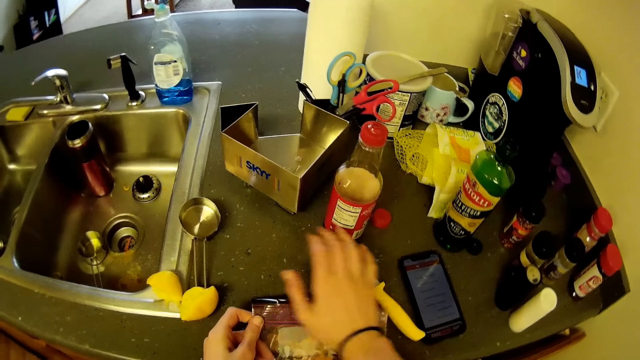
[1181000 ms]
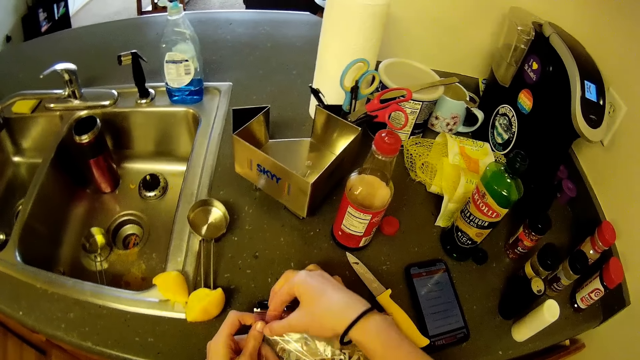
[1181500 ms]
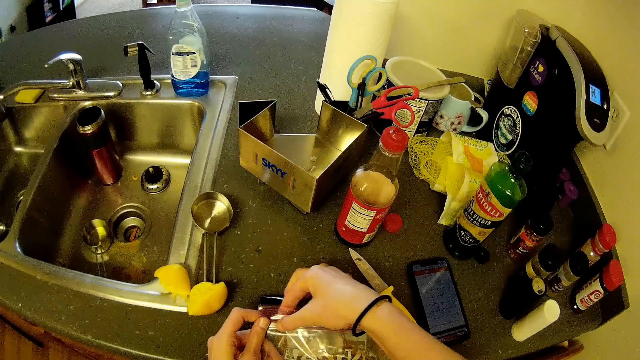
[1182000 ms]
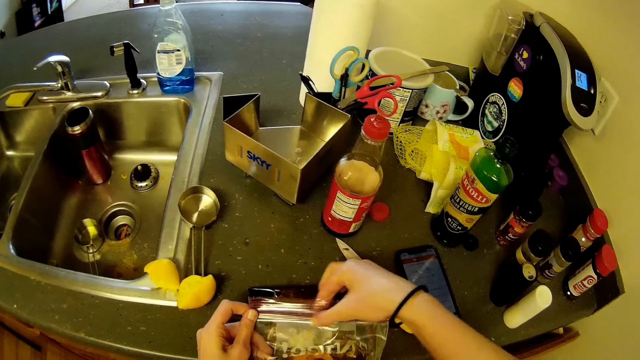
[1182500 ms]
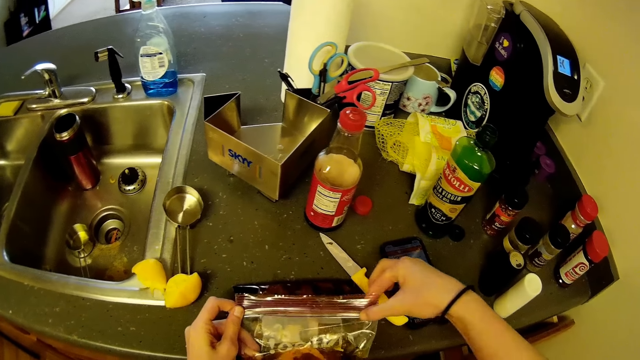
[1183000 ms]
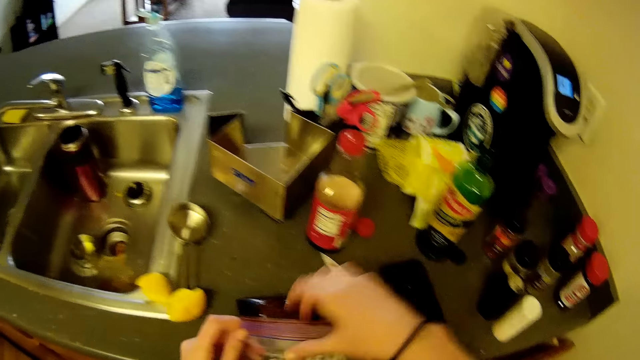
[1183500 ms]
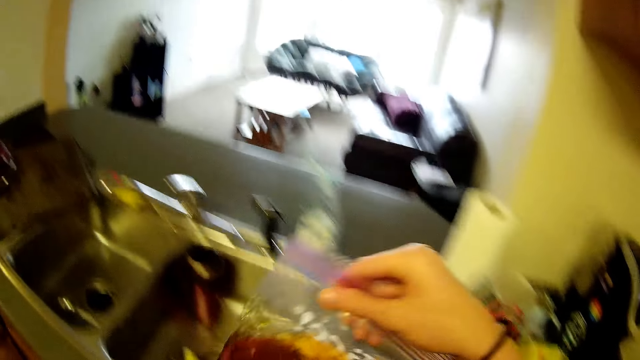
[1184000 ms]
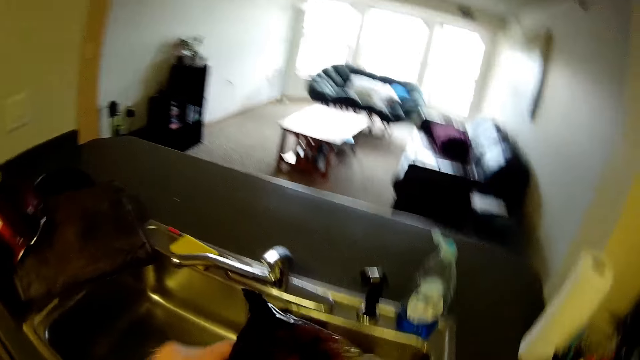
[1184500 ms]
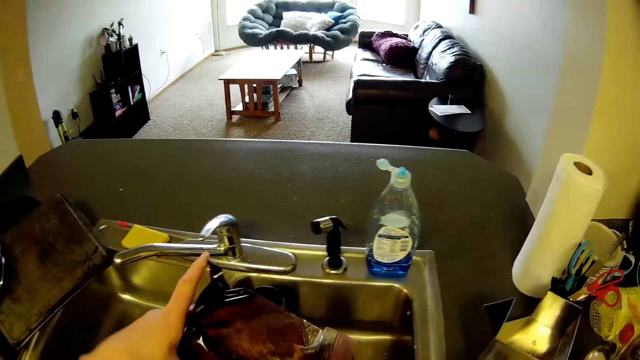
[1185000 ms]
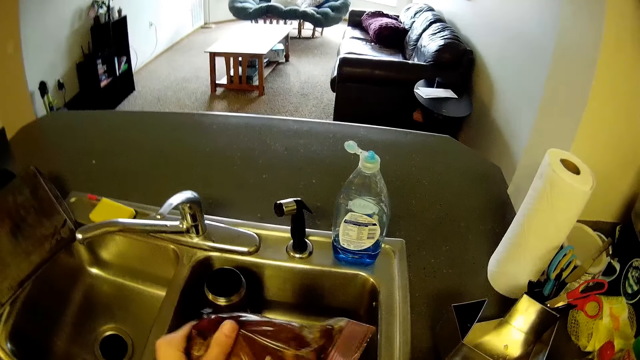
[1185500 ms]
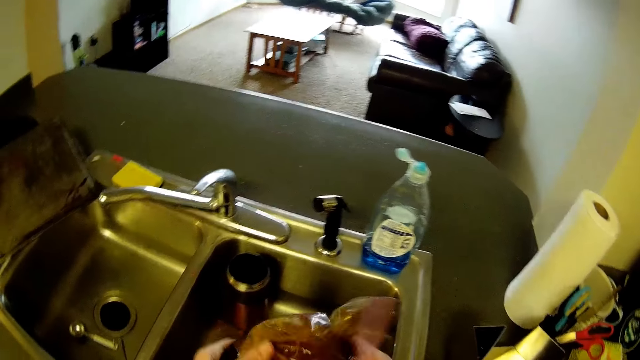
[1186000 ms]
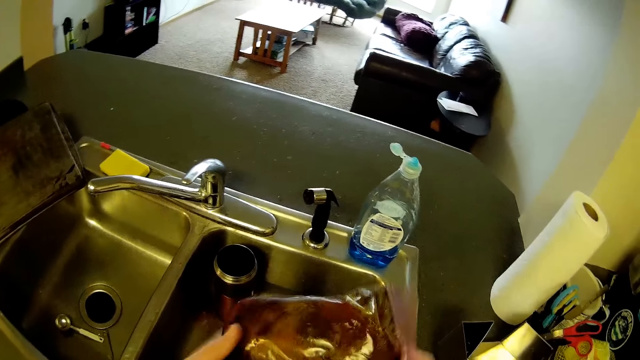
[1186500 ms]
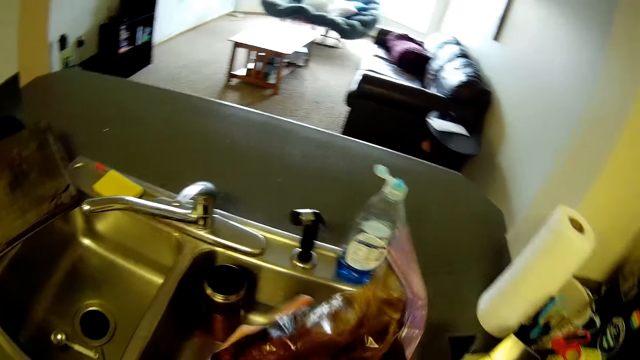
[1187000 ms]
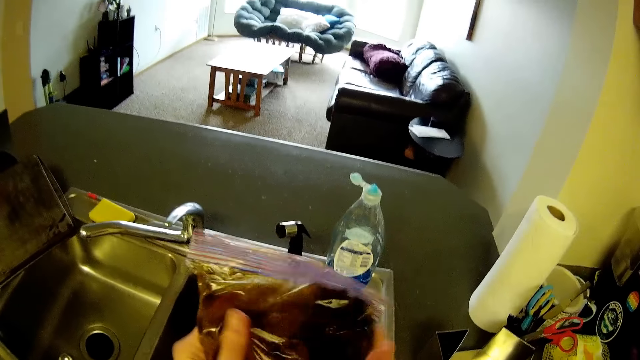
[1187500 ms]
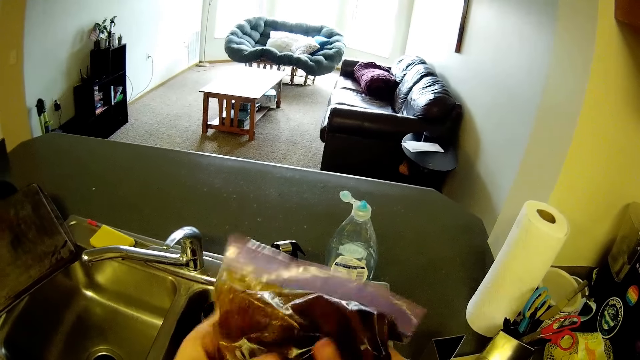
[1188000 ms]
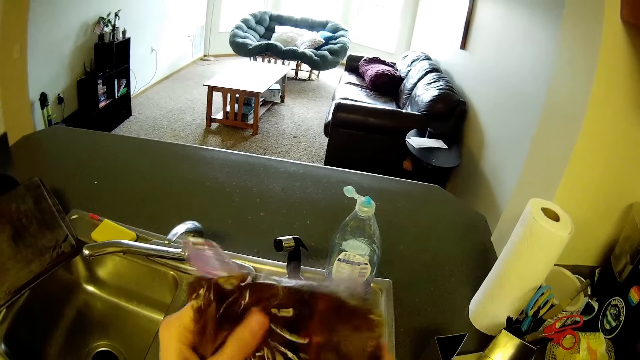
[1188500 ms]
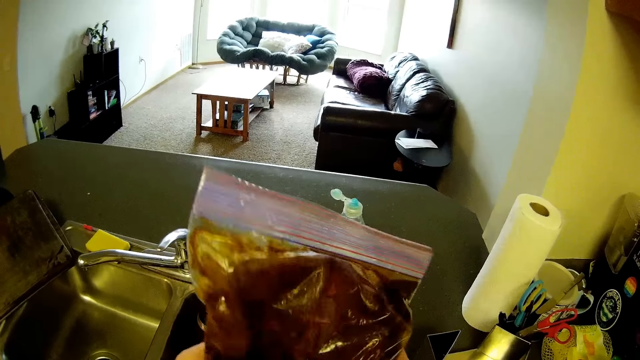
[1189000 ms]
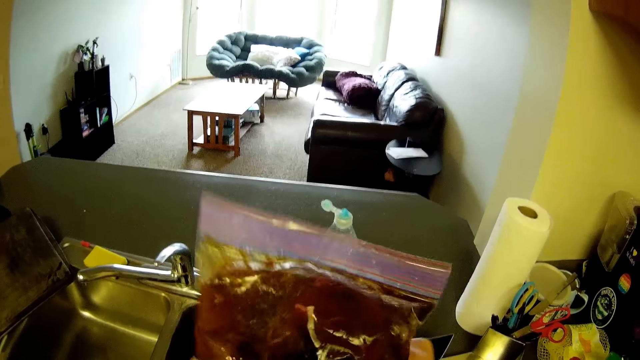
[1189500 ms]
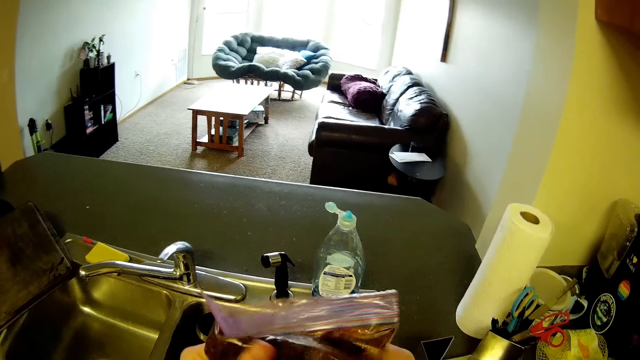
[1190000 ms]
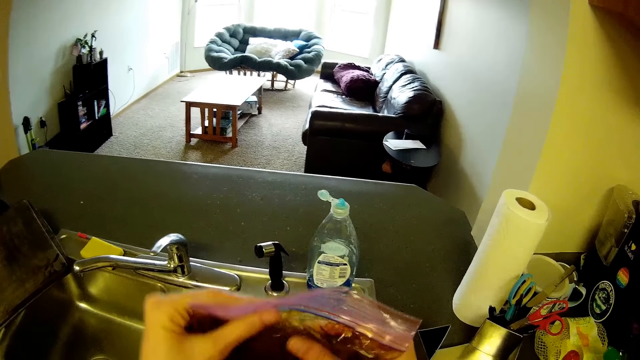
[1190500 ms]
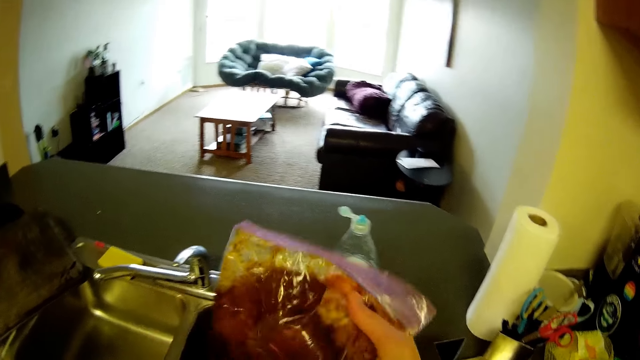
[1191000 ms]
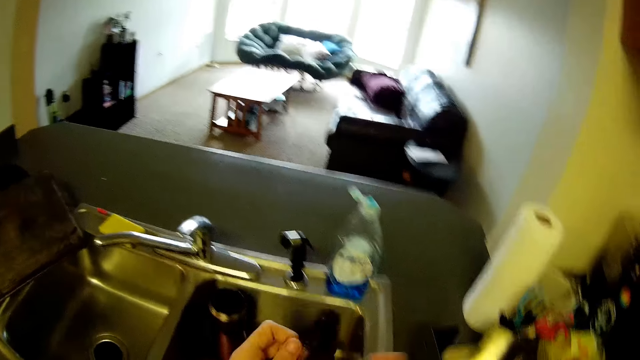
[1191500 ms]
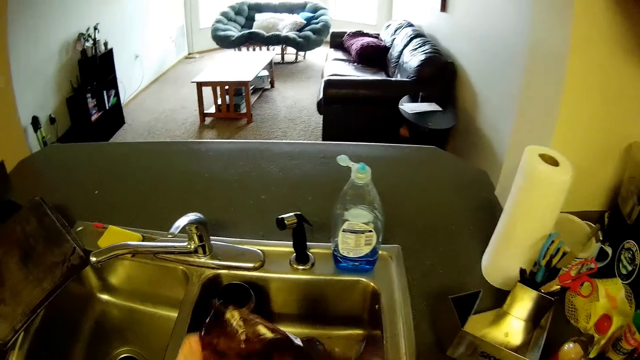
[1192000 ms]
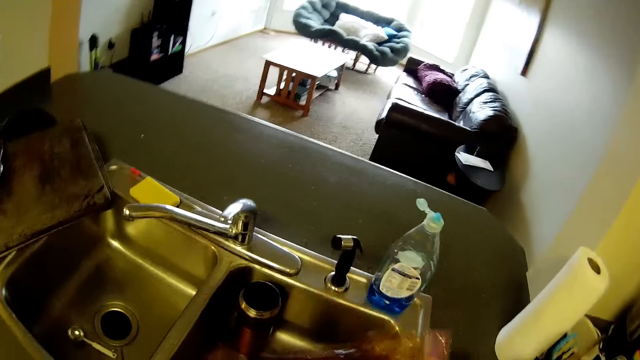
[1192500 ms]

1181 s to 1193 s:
The camera wearer closes the silicone storage bag or zipper bag. He holds the silicone storage bag. He mixes the content of the zipper bag with his hands. He holds the silicone storage bag and mixes the spices in the silicone storage bag.

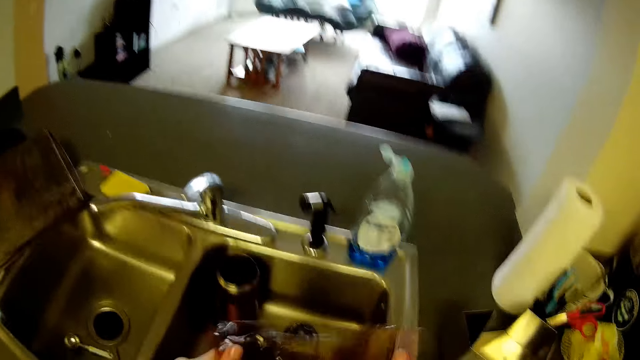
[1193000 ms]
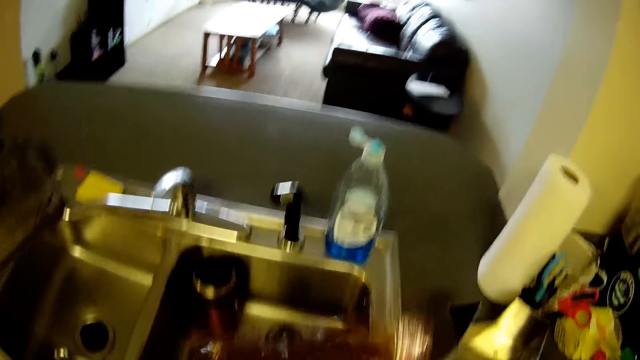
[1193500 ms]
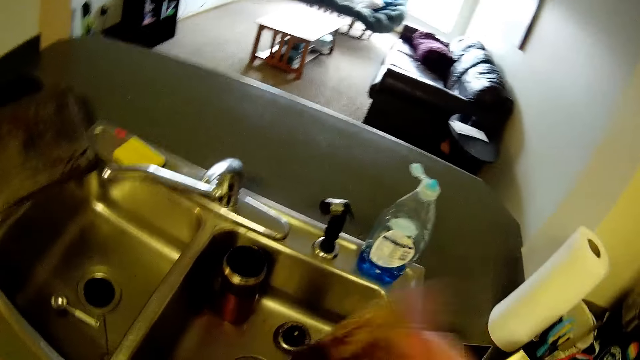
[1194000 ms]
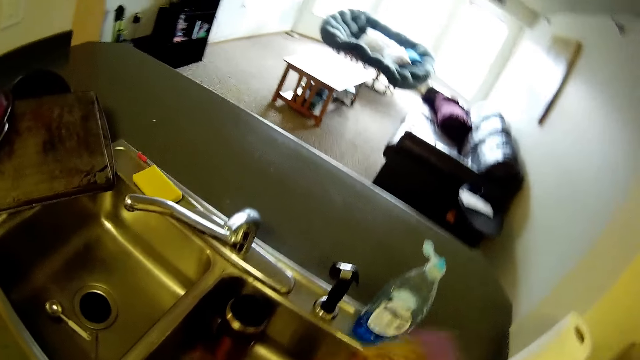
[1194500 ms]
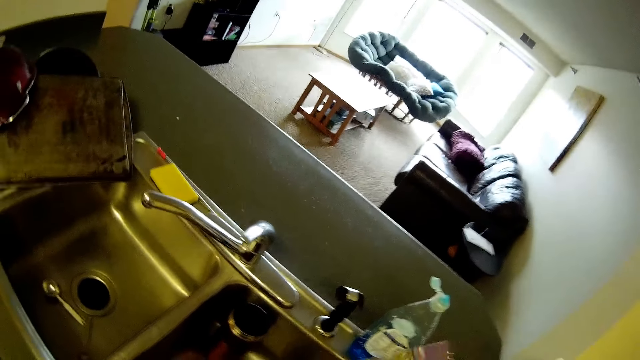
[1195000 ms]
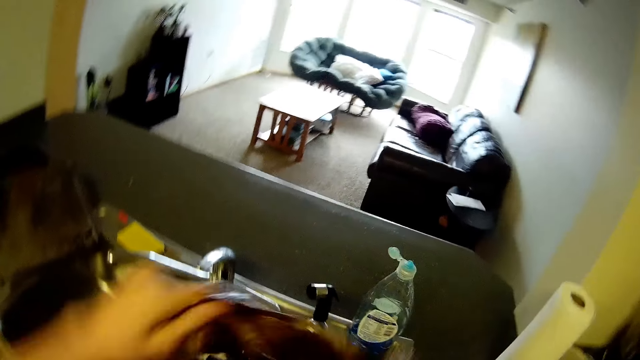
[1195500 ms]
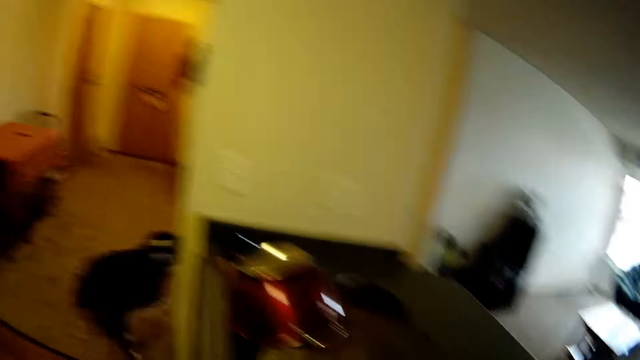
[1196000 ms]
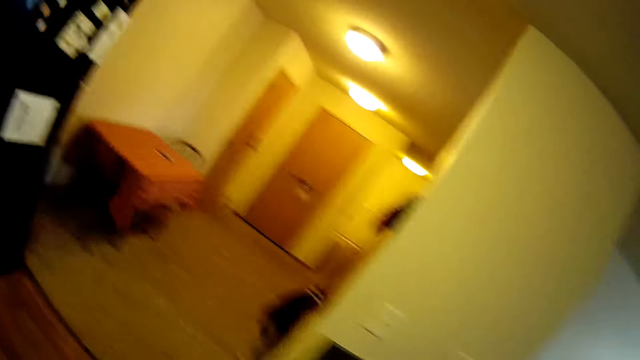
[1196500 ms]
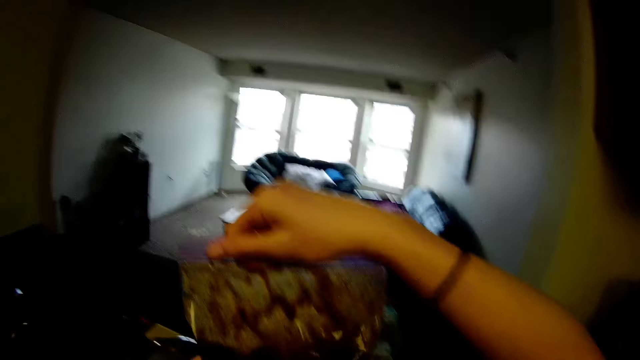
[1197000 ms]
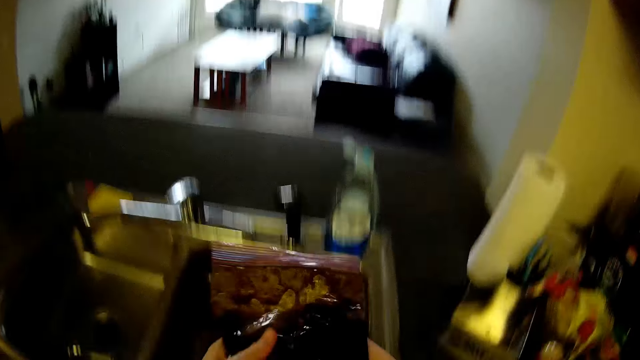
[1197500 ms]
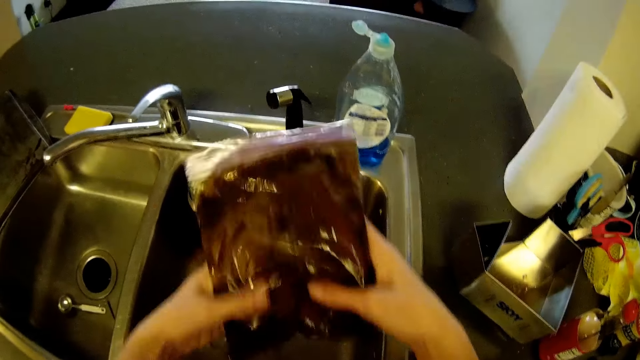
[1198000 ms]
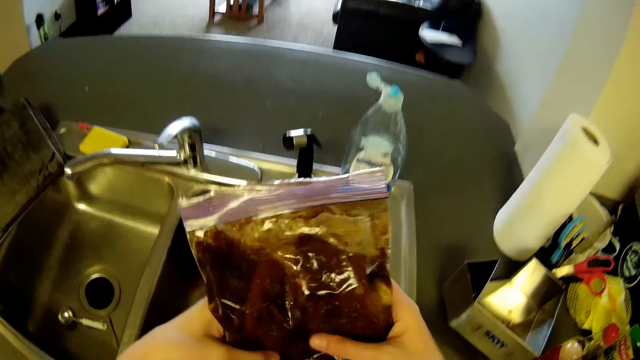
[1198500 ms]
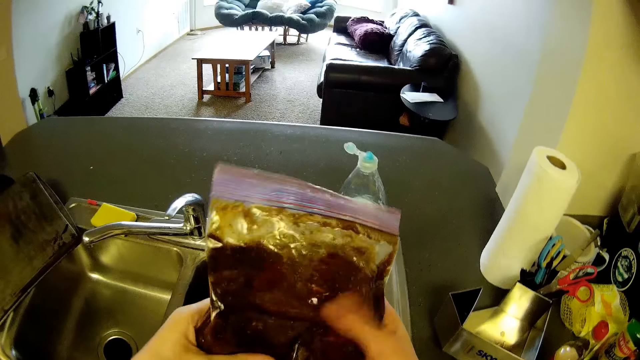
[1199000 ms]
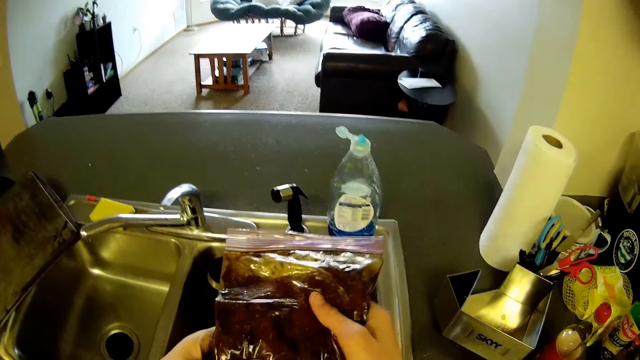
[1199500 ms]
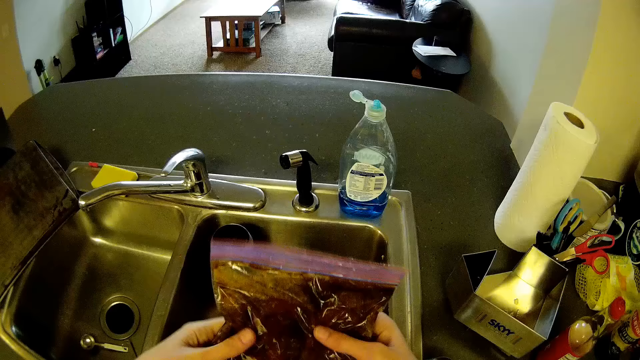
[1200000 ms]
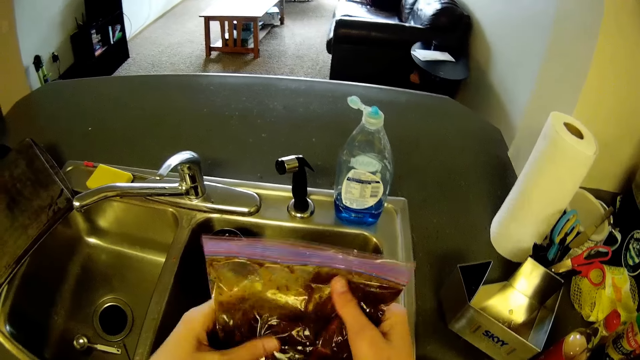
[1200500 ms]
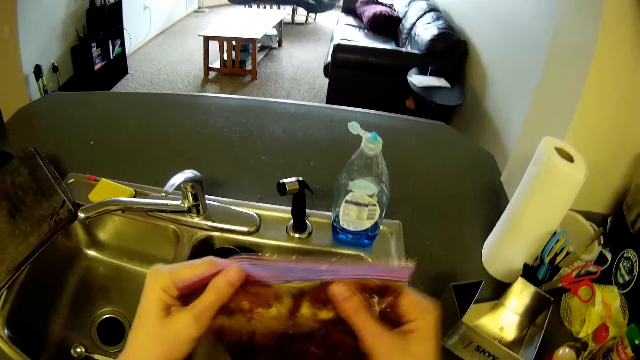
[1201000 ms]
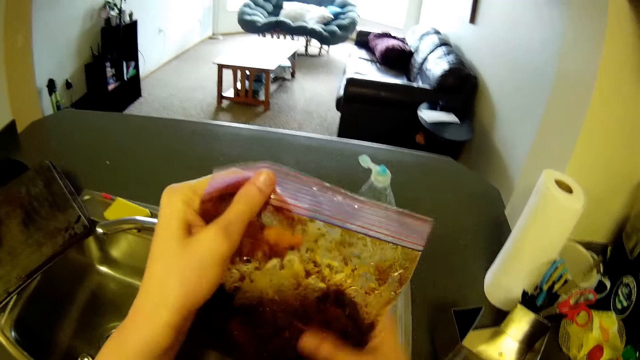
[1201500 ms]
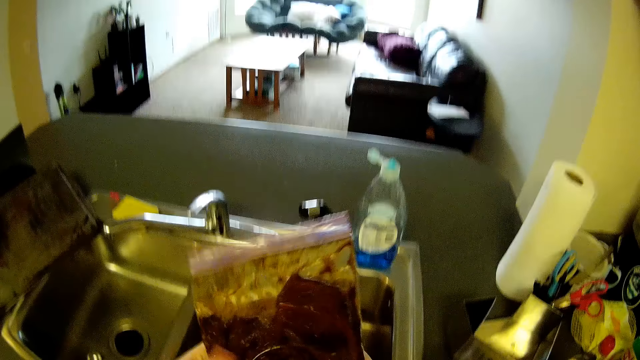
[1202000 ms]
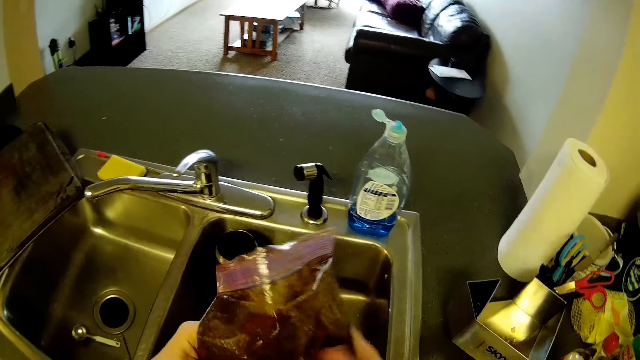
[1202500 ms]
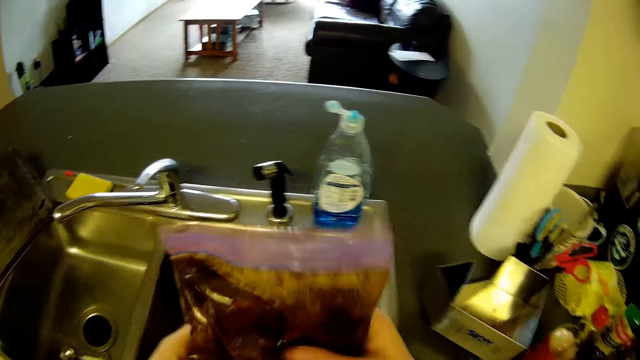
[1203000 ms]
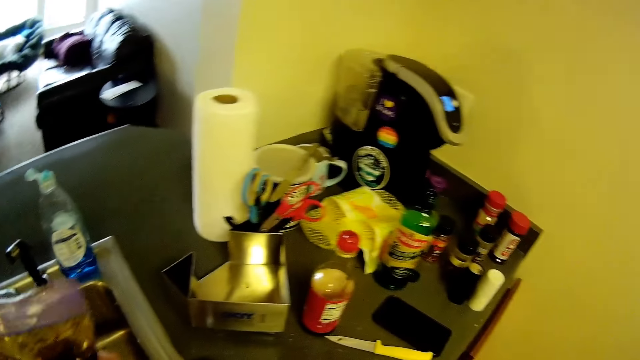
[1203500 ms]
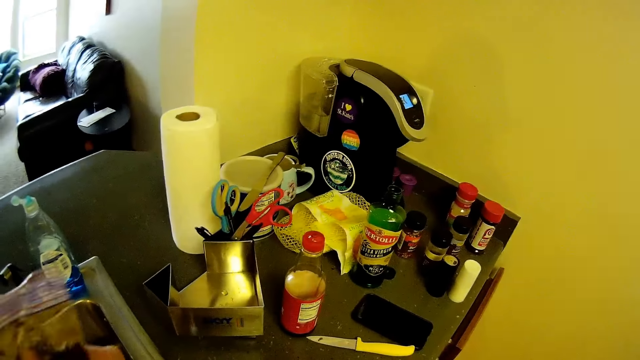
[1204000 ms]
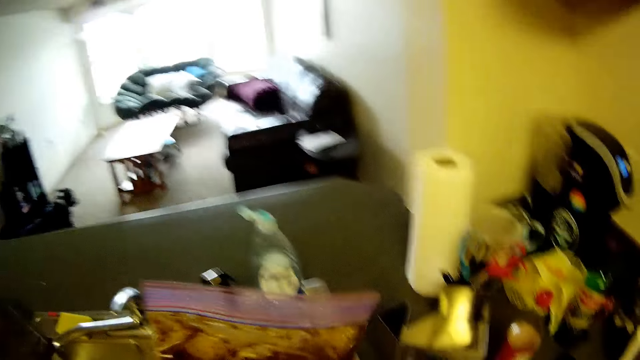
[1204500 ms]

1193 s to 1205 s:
The camera wearer shakes the silicone storage bag to mix the spices. They move the camera around. They hold the silicone storage bag with the spices. They mix the spices in the silicone storage bag. They move the camera around.
